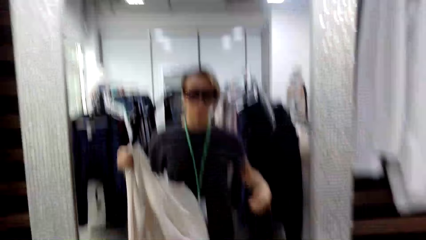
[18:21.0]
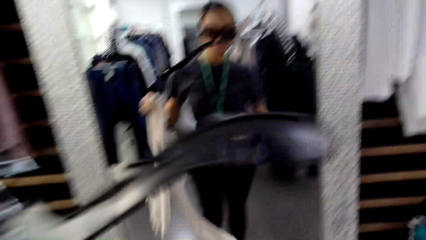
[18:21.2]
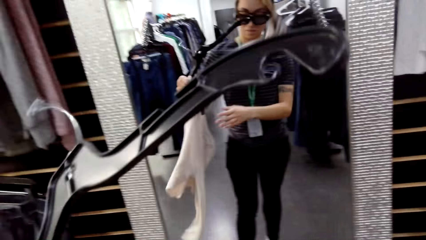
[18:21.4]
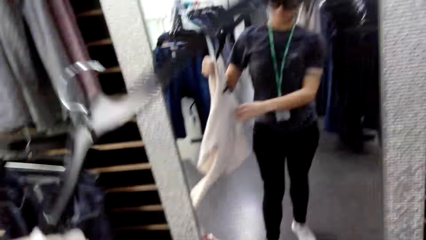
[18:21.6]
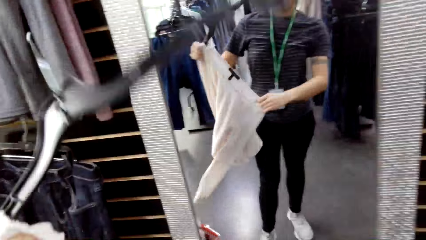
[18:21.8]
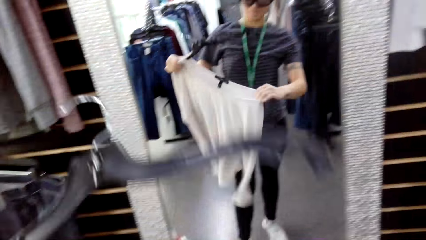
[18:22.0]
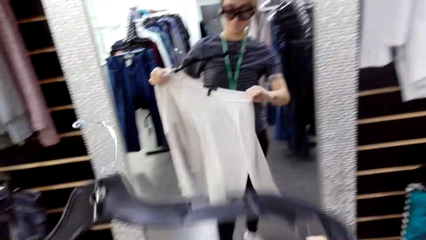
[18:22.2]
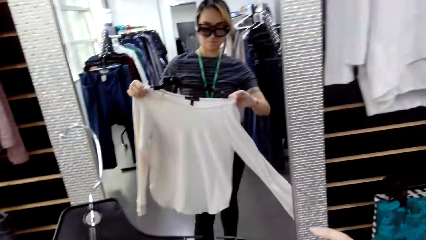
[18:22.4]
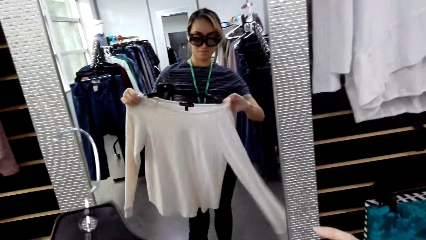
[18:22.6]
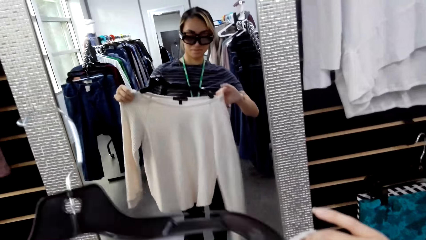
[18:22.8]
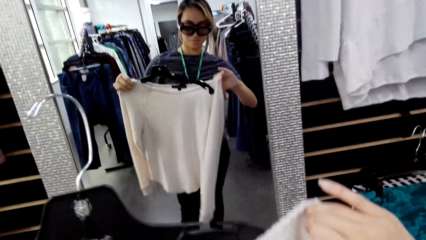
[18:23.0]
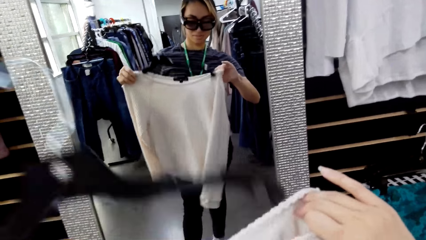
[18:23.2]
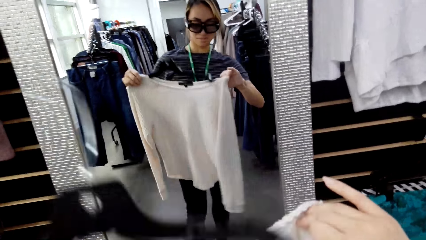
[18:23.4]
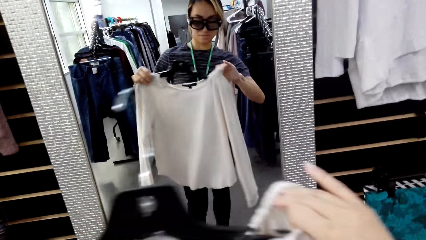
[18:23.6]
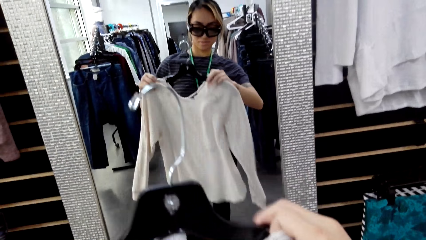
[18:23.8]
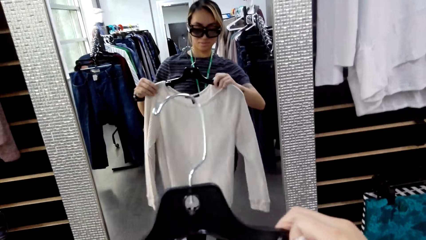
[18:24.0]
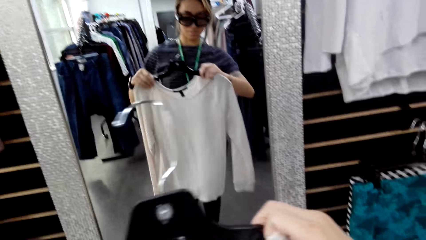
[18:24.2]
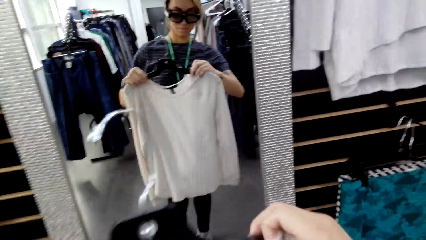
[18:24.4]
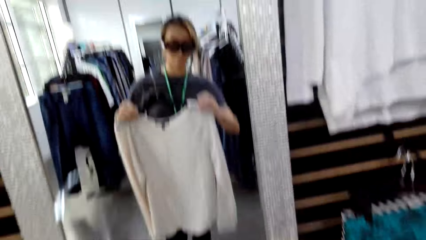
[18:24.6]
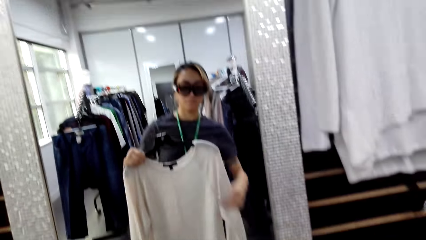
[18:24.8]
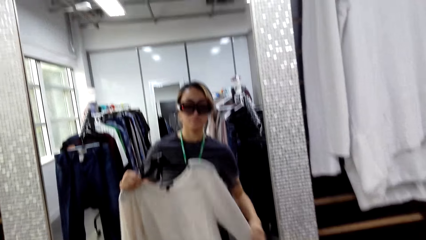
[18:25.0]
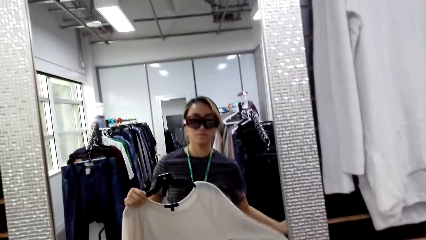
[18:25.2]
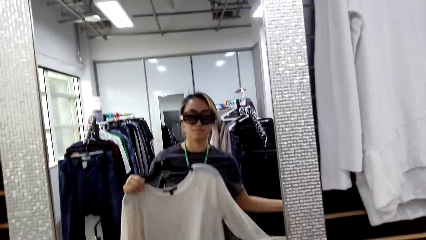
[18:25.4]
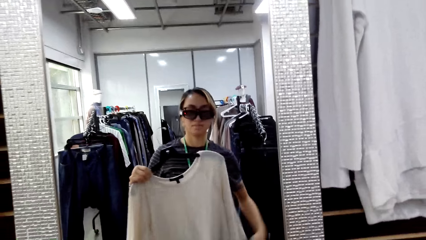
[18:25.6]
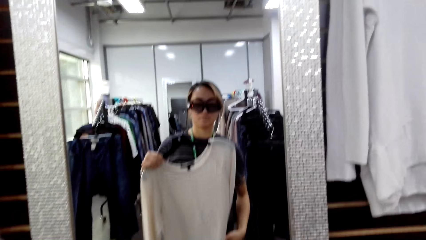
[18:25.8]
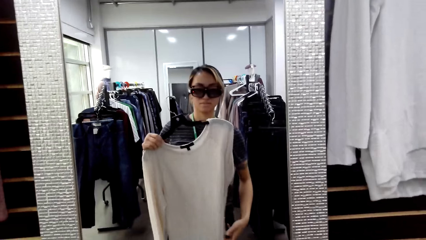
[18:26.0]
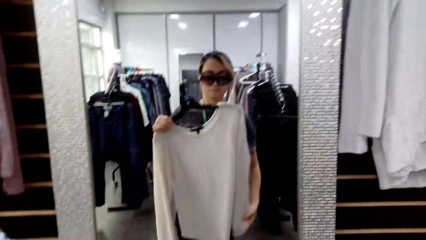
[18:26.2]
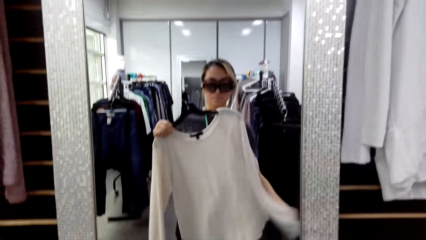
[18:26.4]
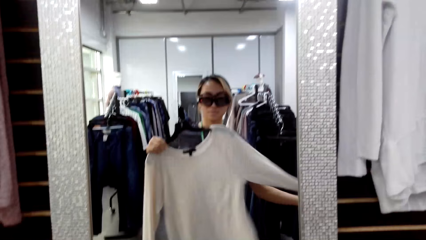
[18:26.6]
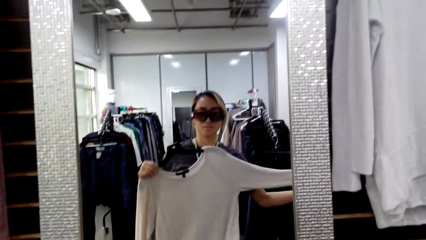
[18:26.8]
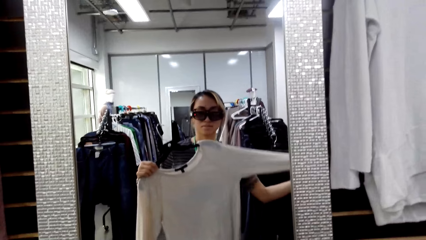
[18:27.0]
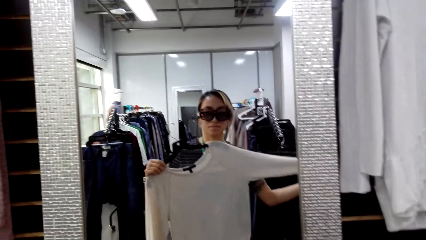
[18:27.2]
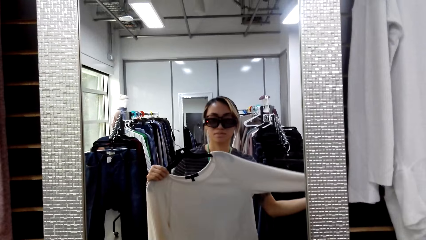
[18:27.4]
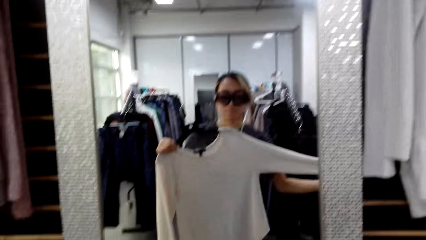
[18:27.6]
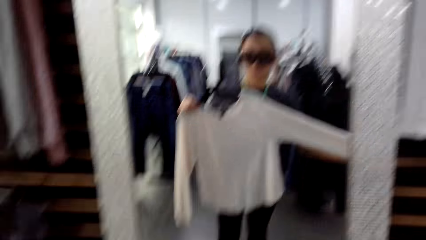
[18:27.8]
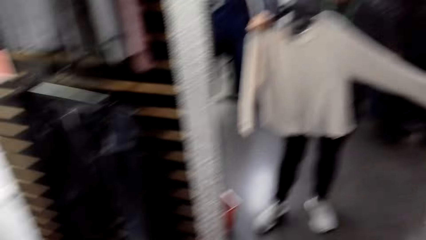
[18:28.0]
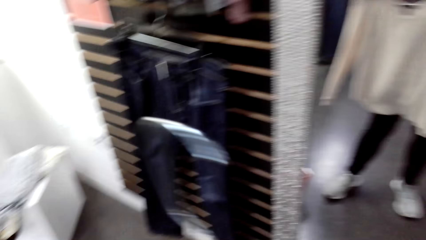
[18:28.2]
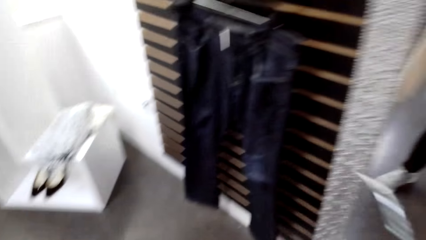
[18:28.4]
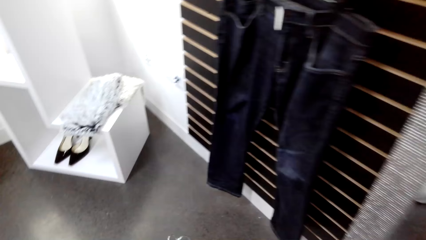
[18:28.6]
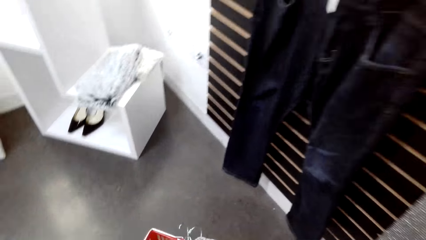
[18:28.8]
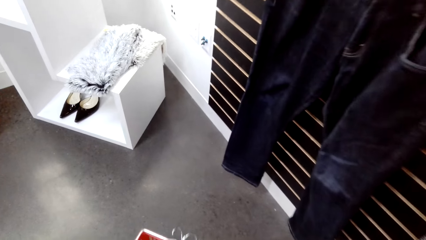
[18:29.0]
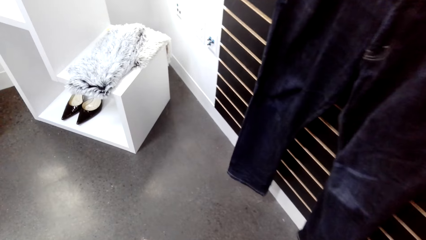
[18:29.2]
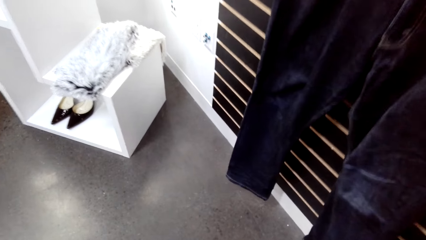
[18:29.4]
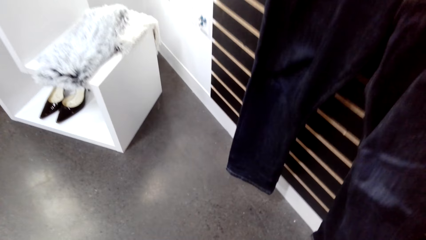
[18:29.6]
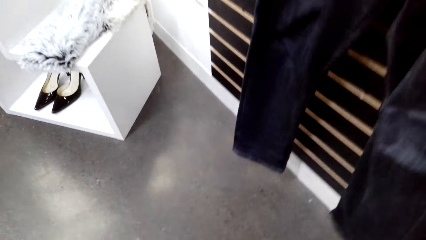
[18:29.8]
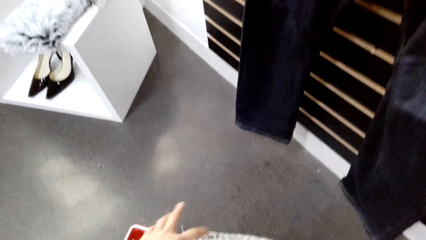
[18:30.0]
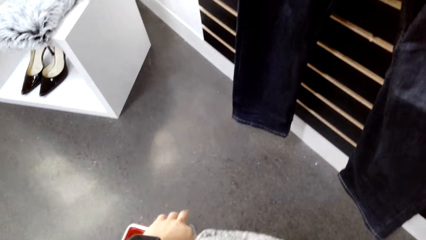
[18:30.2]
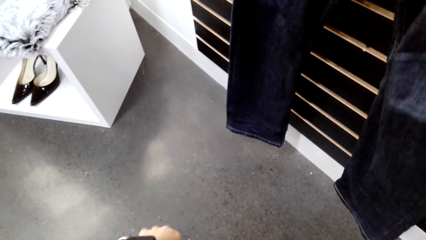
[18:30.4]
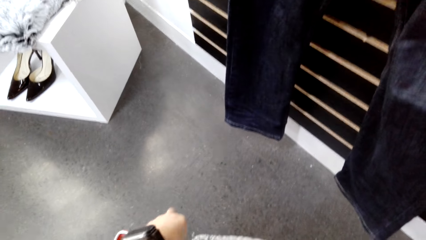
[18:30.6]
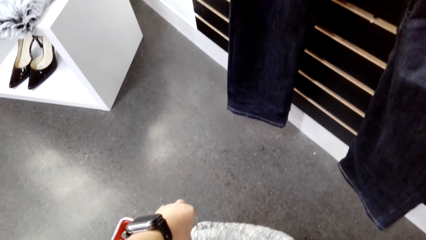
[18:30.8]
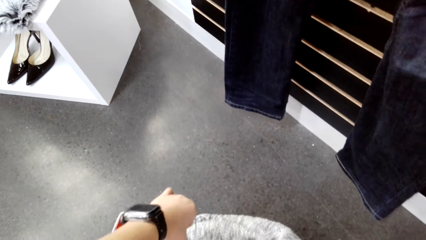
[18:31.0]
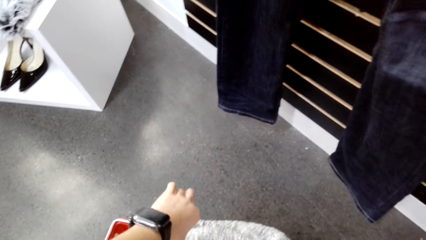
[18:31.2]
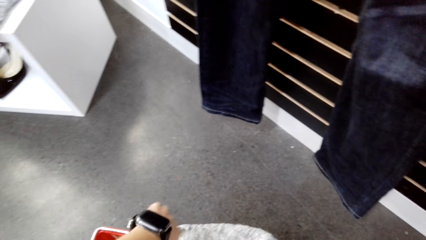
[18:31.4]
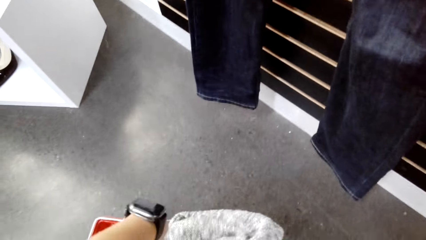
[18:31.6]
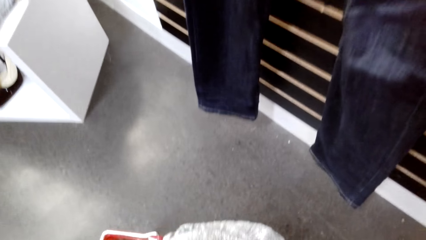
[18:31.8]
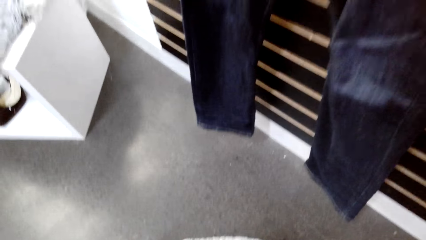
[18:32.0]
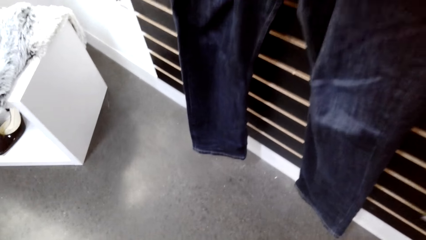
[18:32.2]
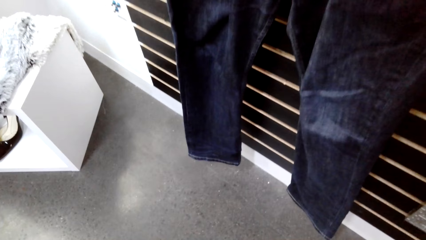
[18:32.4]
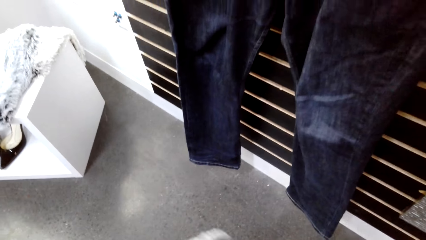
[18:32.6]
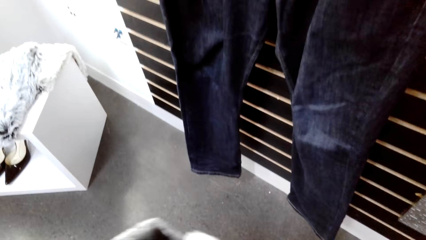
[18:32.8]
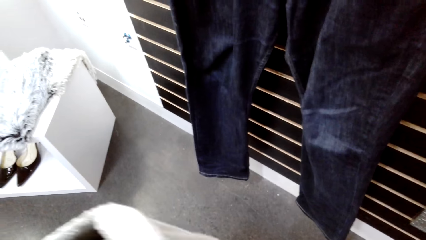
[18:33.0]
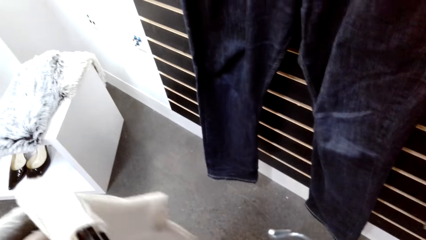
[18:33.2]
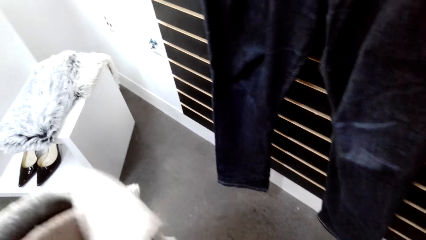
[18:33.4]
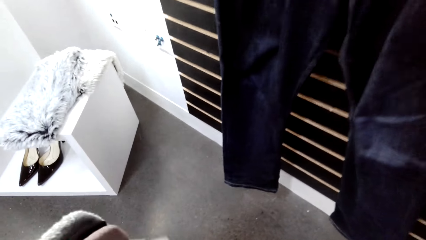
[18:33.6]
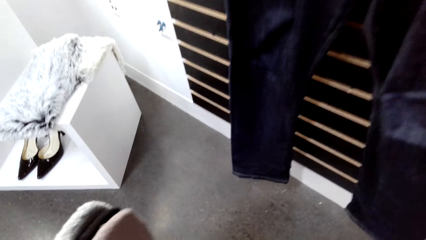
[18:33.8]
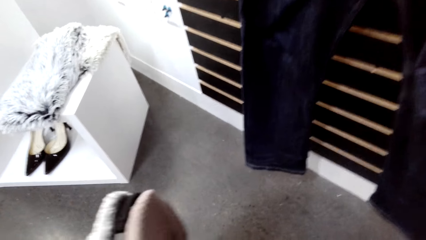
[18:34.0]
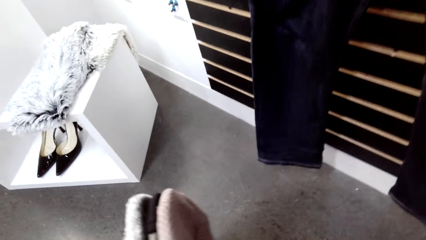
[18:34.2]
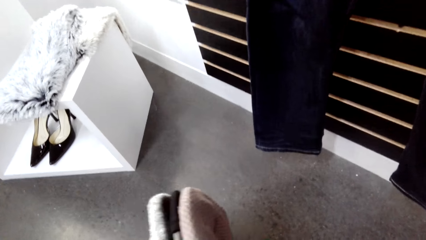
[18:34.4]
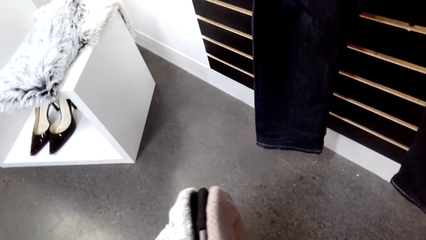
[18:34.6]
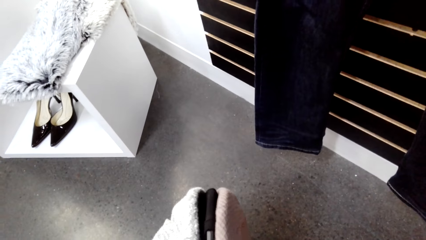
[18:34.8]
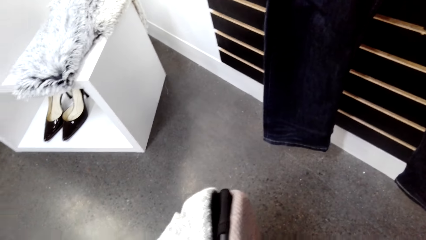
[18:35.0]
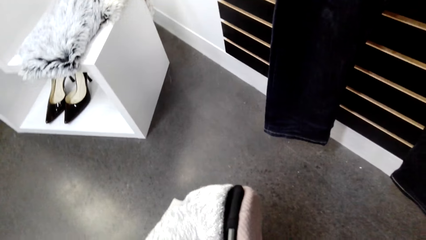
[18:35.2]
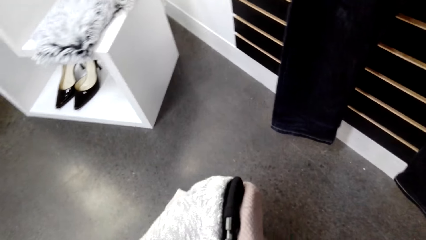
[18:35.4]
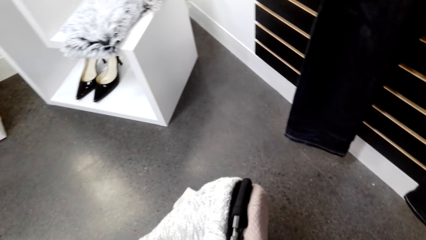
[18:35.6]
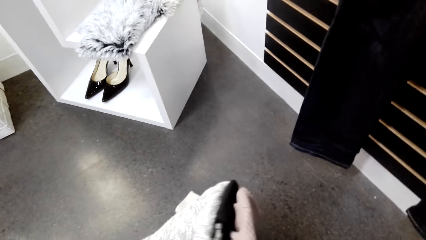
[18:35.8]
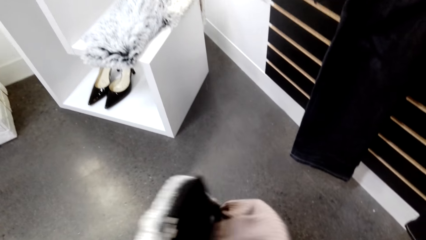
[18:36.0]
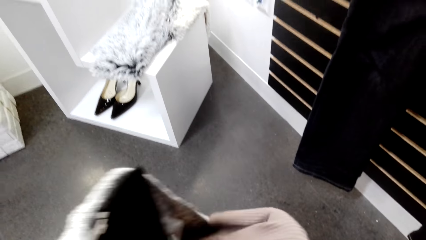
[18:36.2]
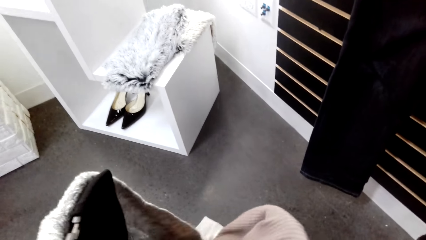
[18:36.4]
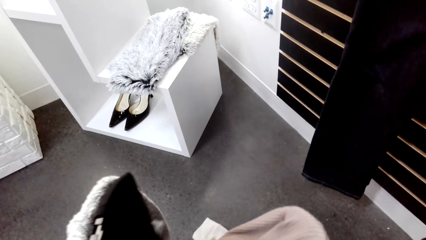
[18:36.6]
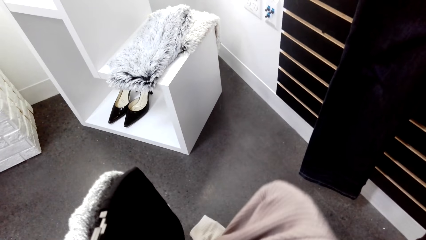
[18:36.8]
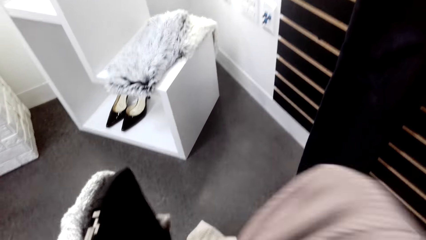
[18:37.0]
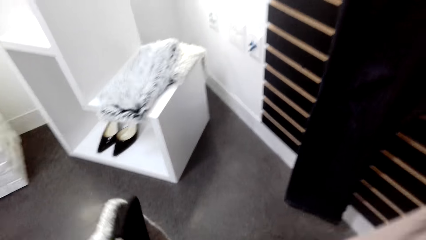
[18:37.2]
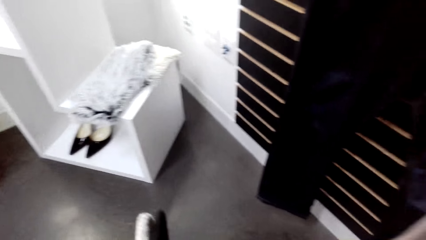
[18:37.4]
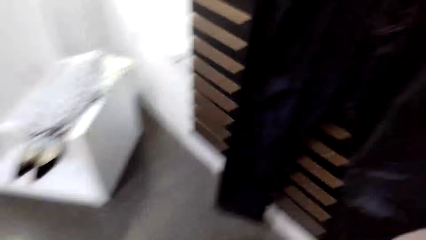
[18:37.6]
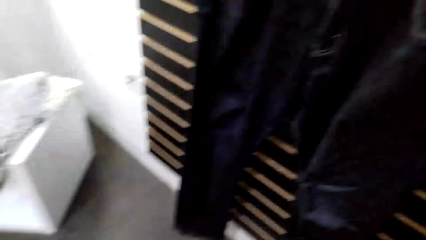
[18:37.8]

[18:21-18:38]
The camera wearer removes the top from the hanger. She puts the sweater on the hanger. She measures the sweater on her body. She lifts up sweaters and picks a sweater top.
